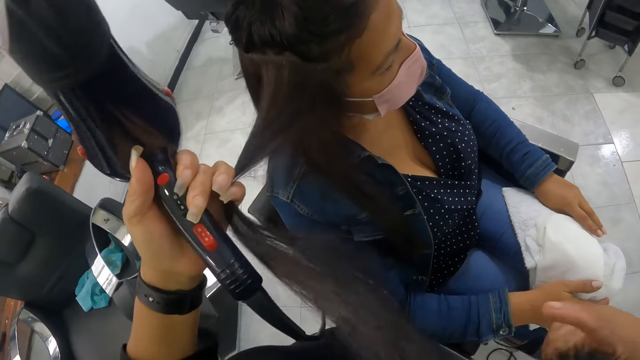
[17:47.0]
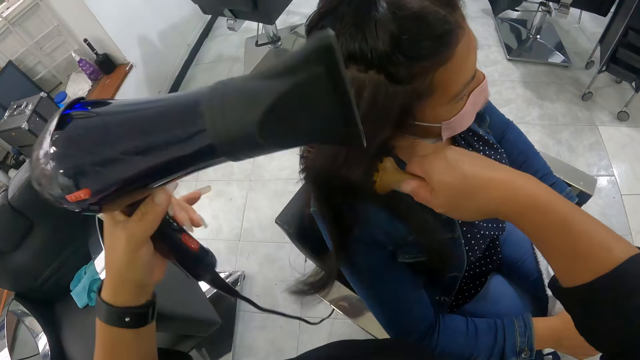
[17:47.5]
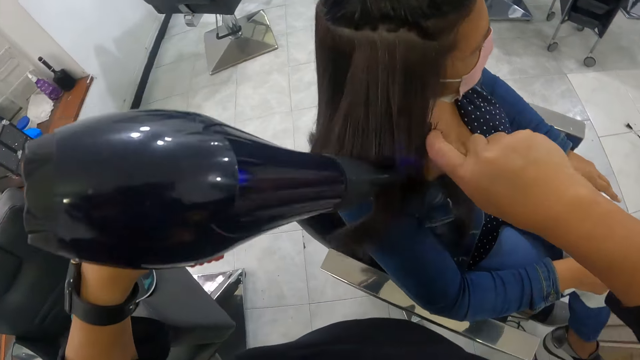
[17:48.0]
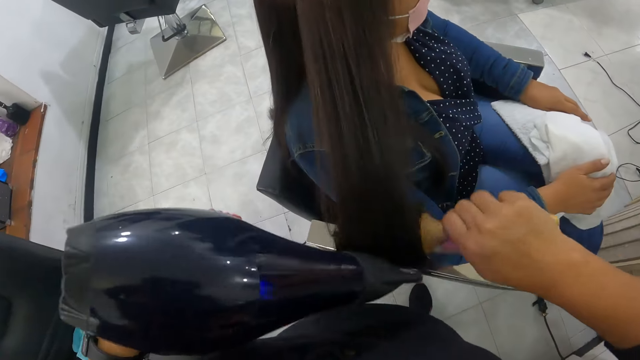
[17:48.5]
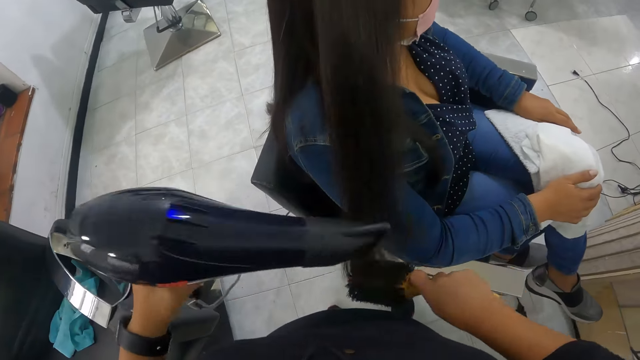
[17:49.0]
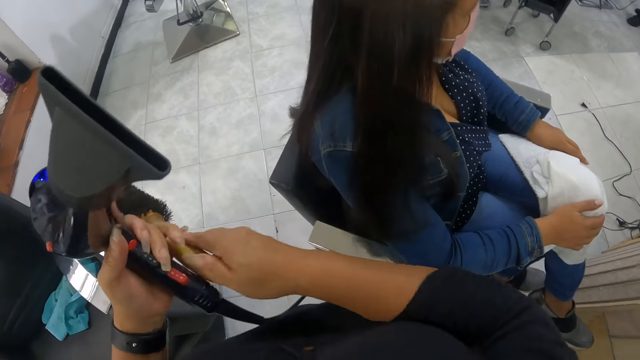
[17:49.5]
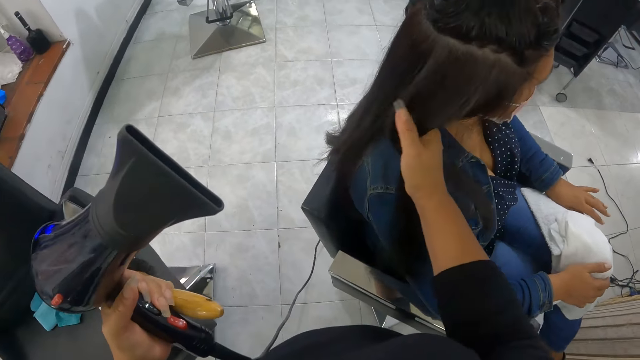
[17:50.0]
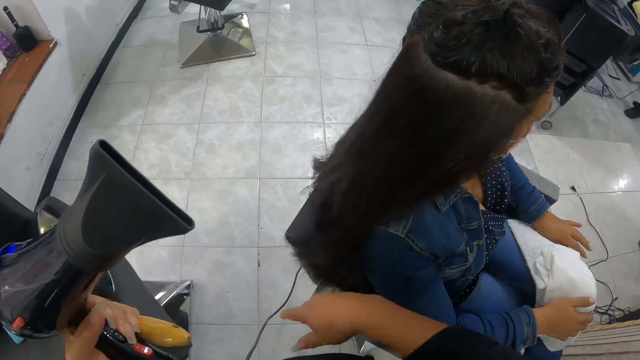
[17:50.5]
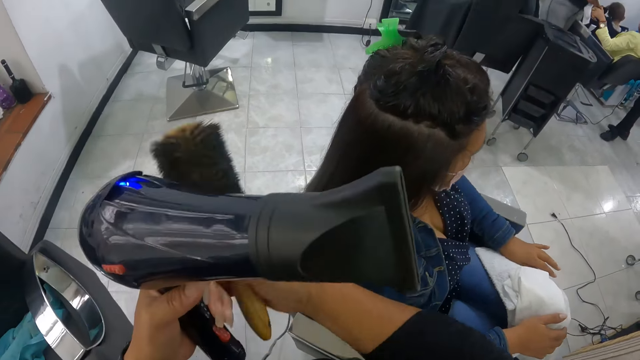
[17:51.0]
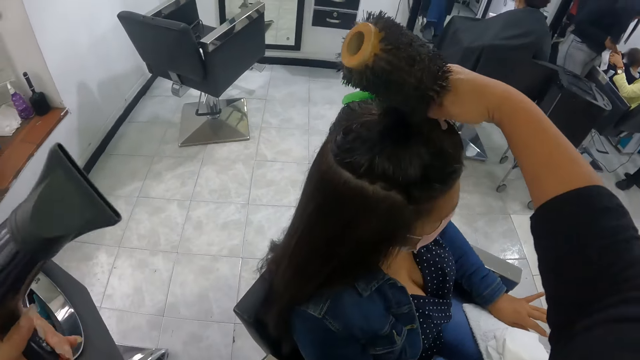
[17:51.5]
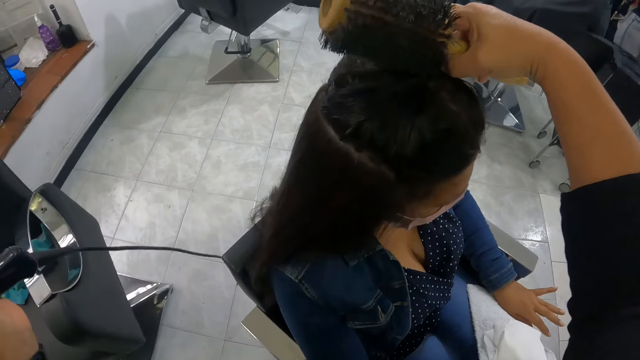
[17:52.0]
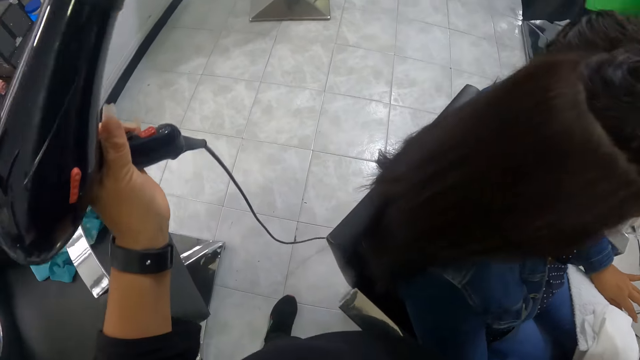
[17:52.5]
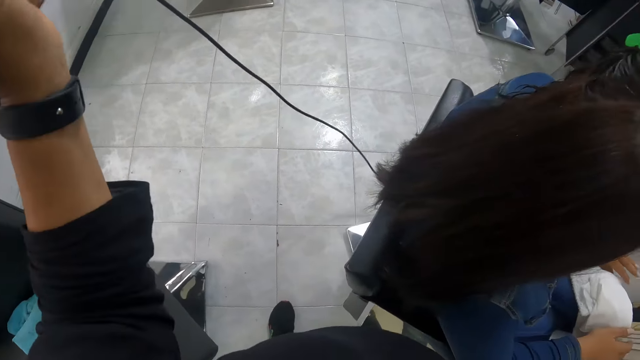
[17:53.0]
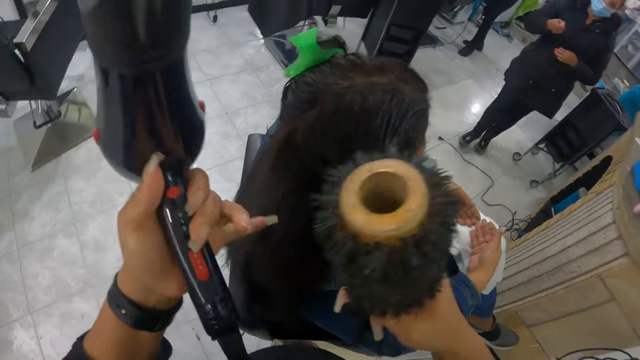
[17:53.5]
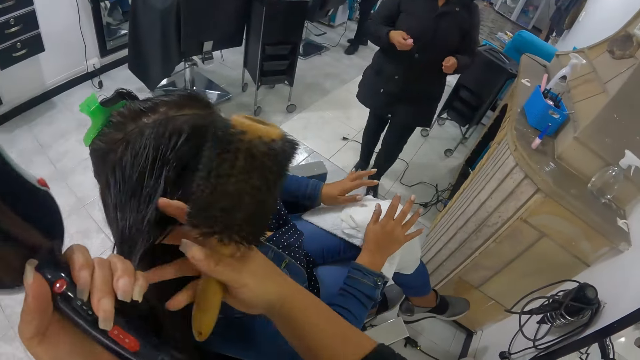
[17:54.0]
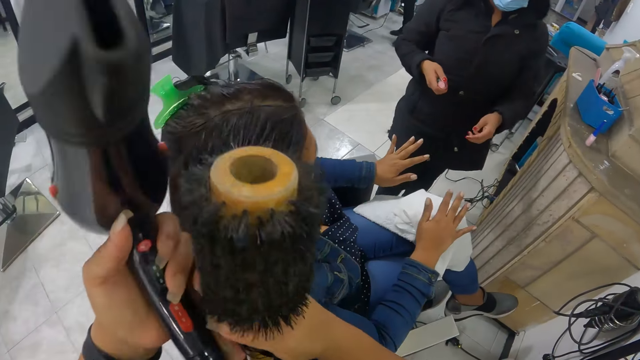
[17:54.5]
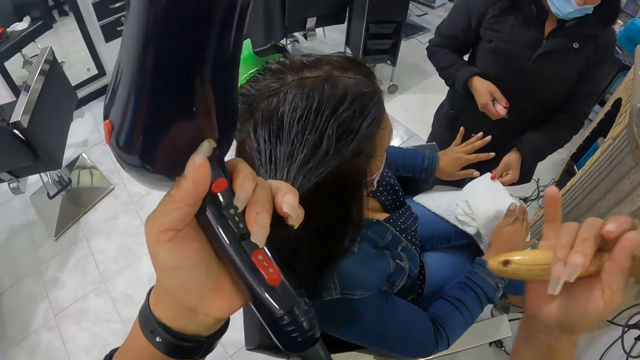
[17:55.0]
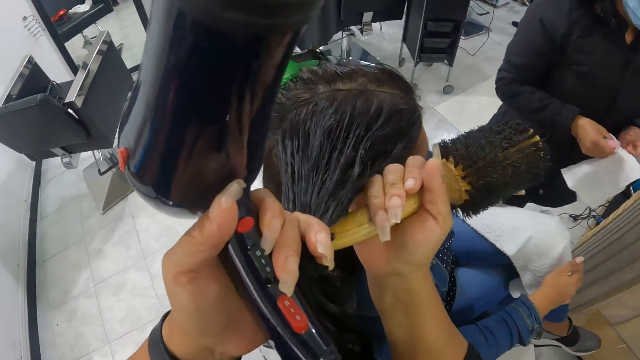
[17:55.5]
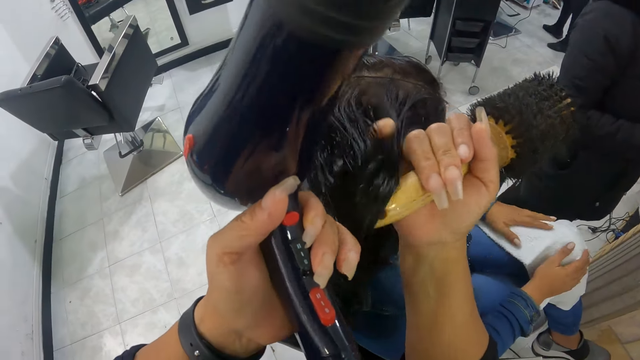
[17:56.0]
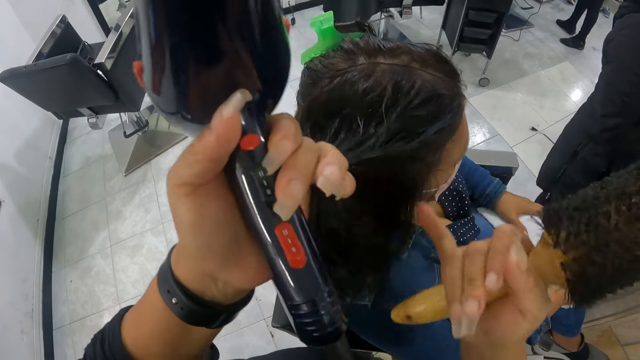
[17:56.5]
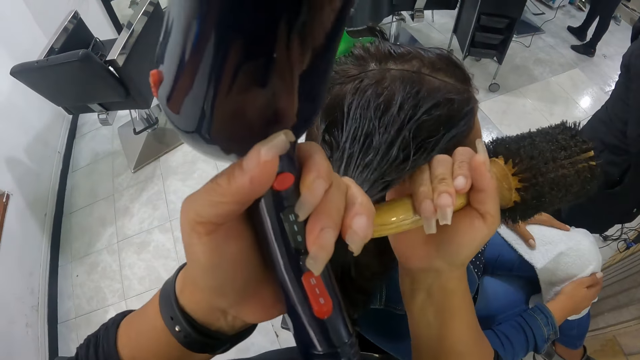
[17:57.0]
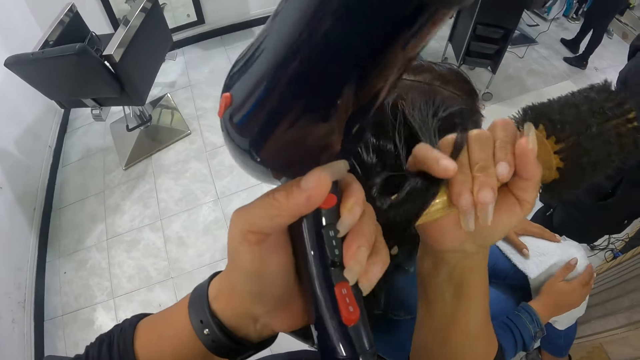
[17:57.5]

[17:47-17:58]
The camera wearer holds the hair of the woman on the chair with her left hand. She smoothens the hair of the woman on the chair with the brush in her right hand. She dries the hair of the woman on the chair with the hair dryer in her left hand. She holds the brush with her left hand. She holds the hair of the woman on the chair with her right hand. She holds the brush with her right hand. She holds the hair of the woman on the chair with her right hand. She holds the hair of the woman on the chair with her left hand. She holds the hair of the woman on the chair with both hands. She holds the hair of the woman on the chair with her left hand. The woman takes the towel. The camera wearer holds the hair of the woman on the chair with both hands.

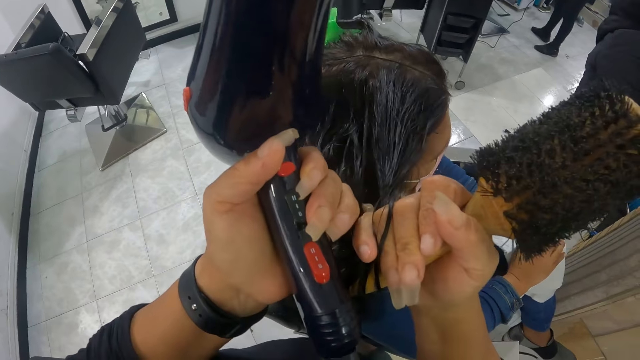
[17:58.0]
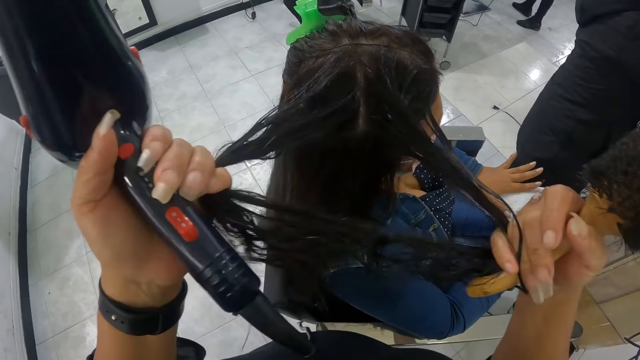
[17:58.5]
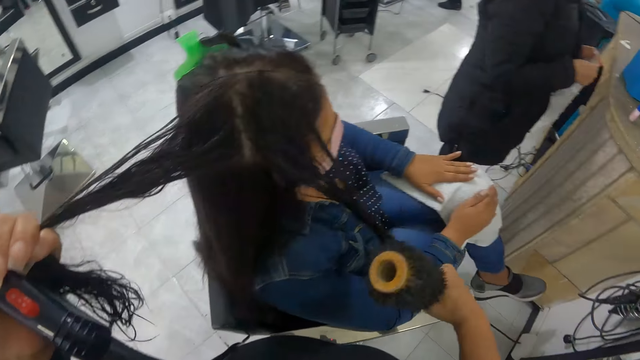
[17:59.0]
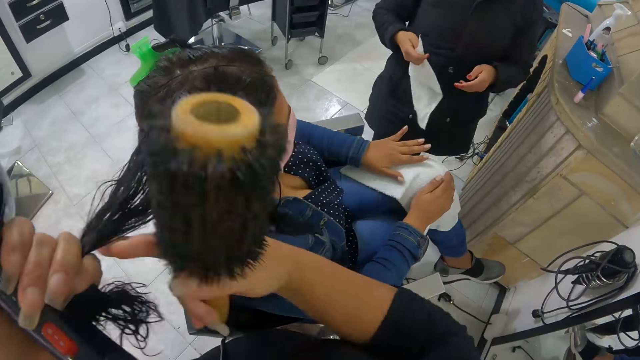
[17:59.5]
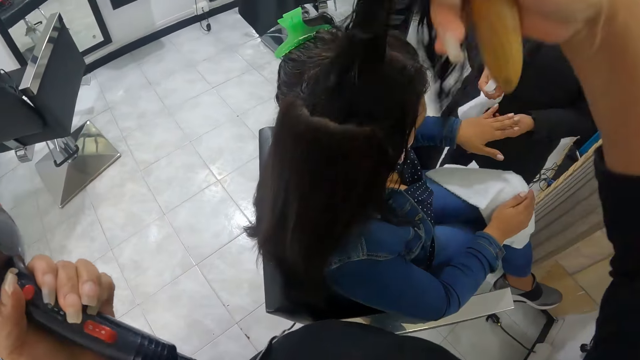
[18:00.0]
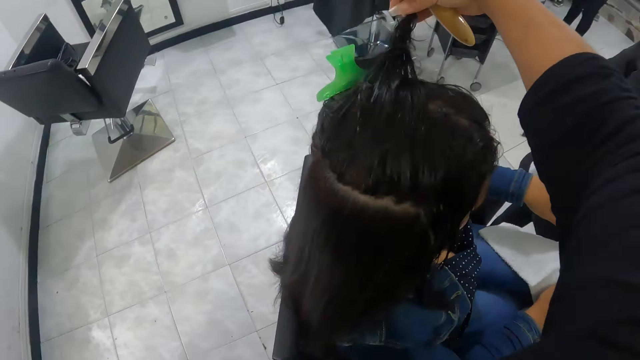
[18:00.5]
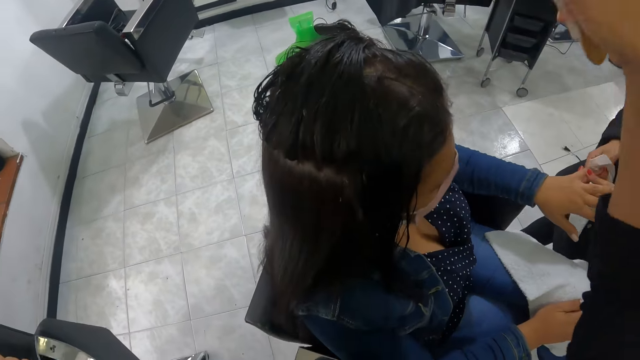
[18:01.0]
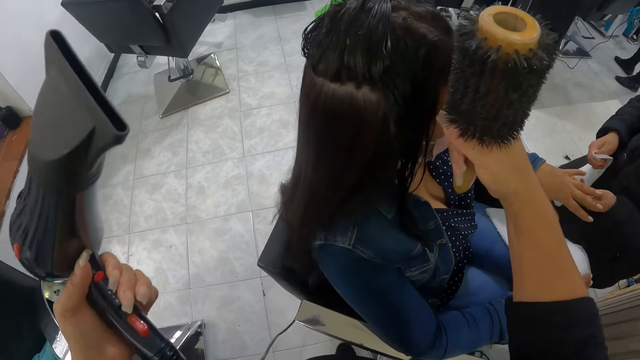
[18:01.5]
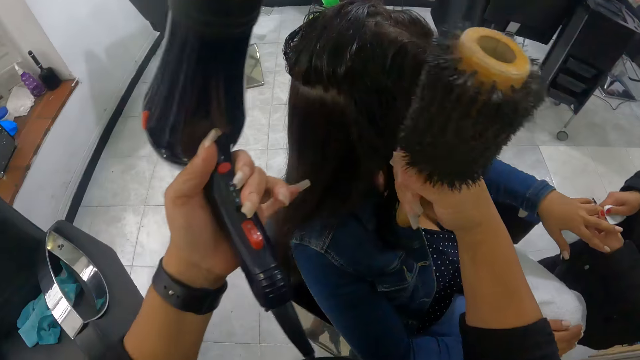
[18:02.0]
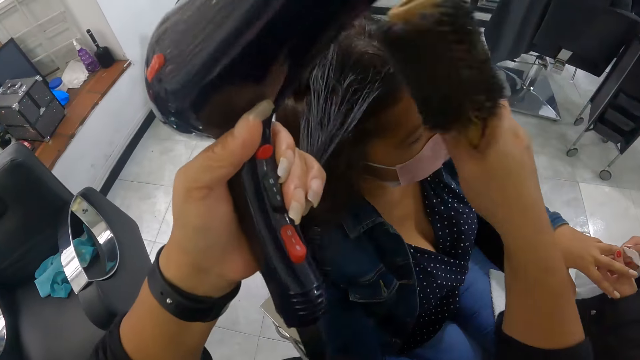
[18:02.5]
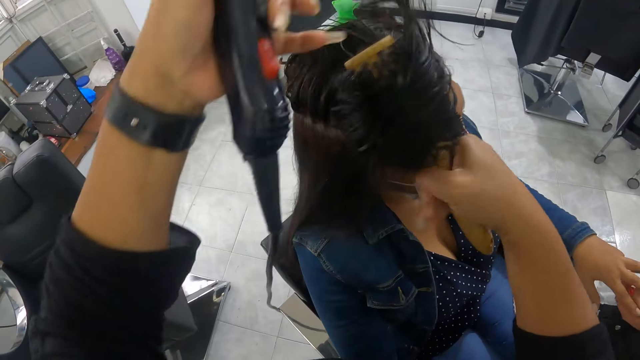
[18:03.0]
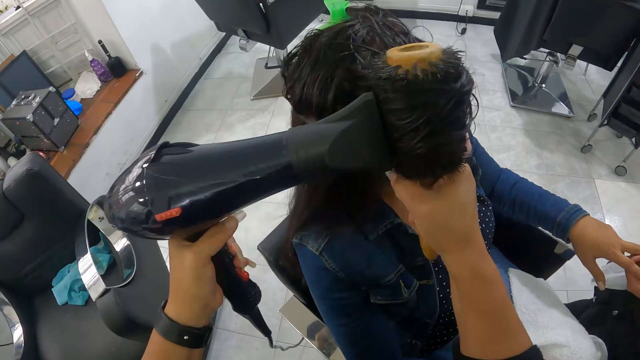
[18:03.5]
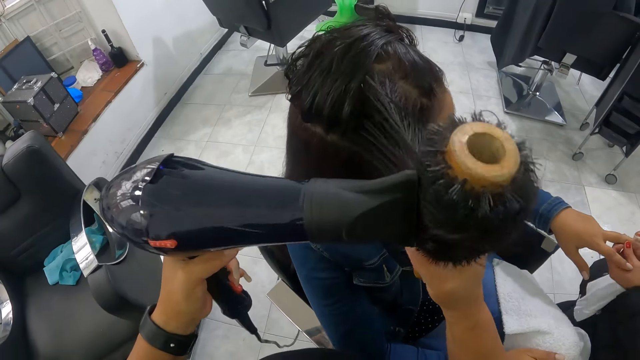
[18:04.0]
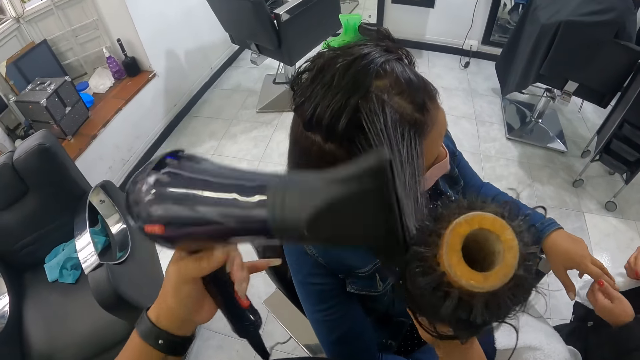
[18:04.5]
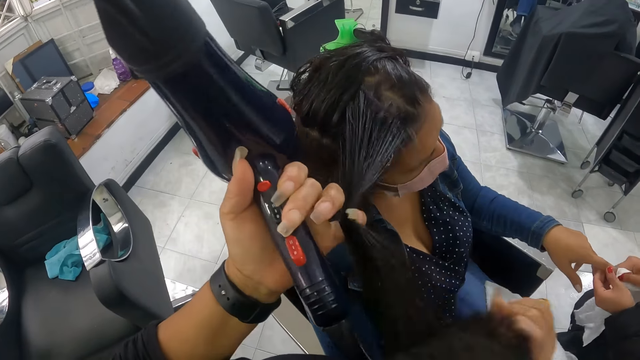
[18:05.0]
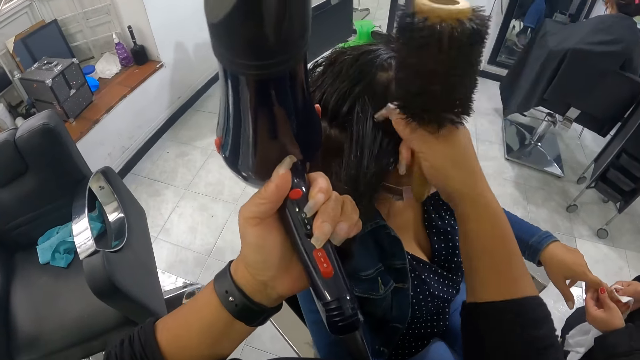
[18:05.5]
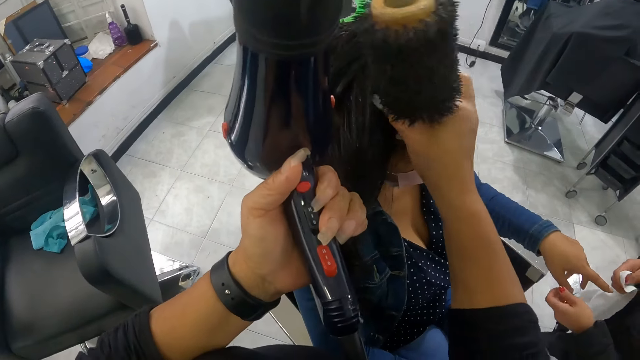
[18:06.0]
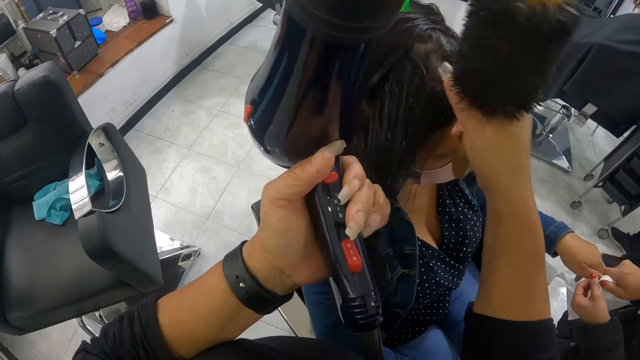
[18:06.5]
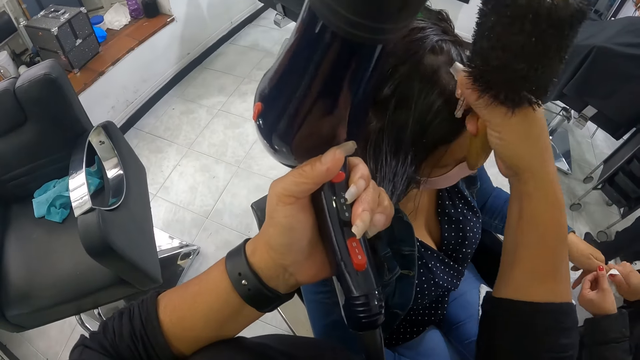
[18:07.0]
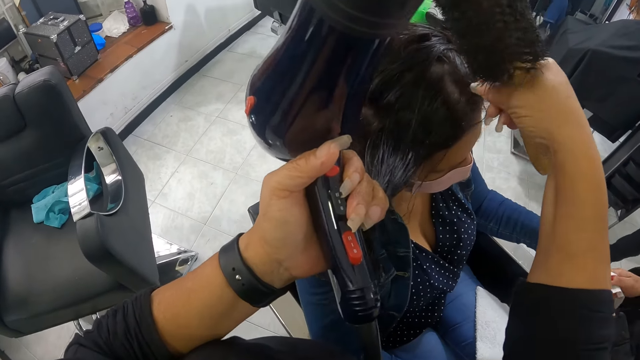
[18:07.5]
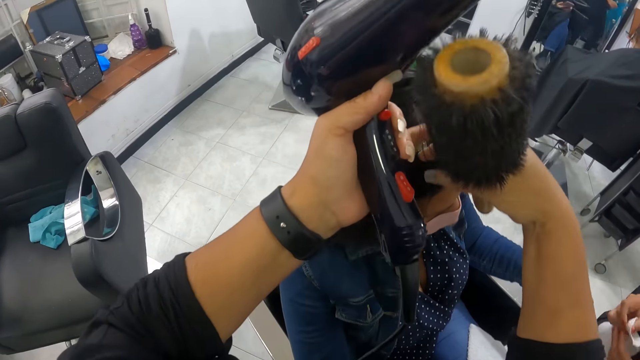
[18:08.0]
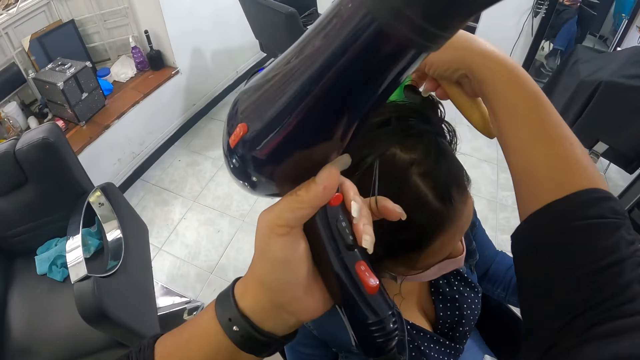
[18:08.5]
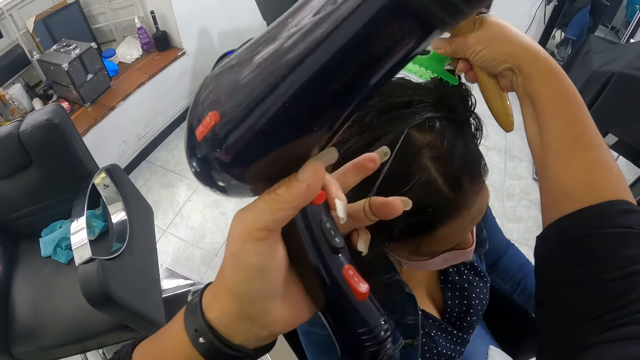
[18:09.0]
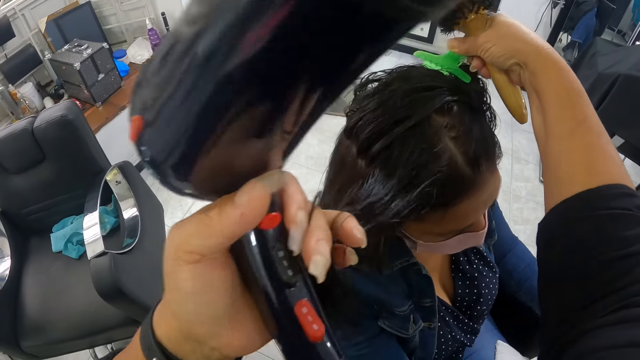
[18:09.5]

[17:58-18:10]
The camera wearer holds the hair of the woman on the chair with her left hand. She holds the hair of the woman on the chair with her right hand. A person wipes a lady with a towel. The camera wearer holds the hair of the woman on the chair with her left hand. She smoothens the hair of the woman on the chair with the brush in her right hand. She dries the hair of the woman on the chair with the hair dryer in her left hand. She holds the hair of the woman on the chair with her left hand. She holds the hair of the woman on the chair with both hands. She holds the hair of the woman on the chair with her left hand. She touches the clip on the hair of the woman on the chair with her right hand.
